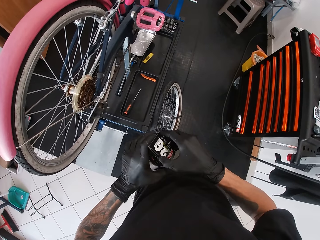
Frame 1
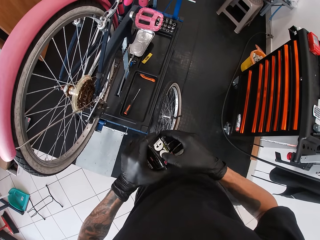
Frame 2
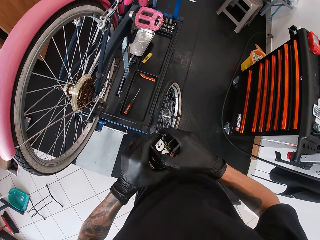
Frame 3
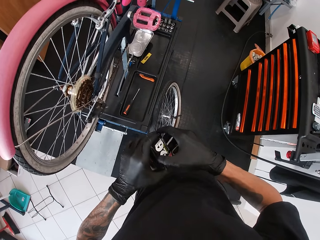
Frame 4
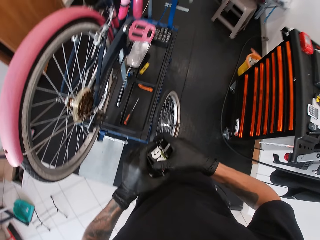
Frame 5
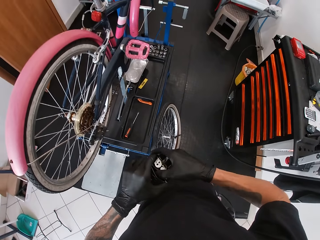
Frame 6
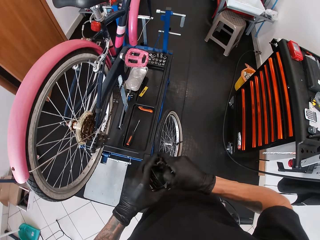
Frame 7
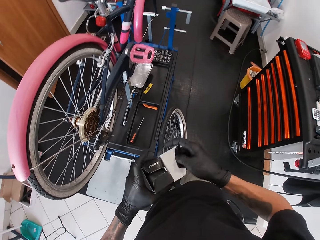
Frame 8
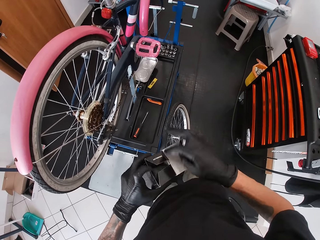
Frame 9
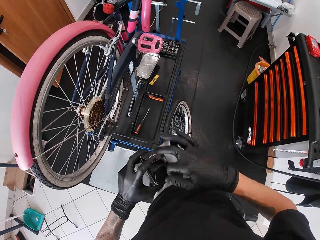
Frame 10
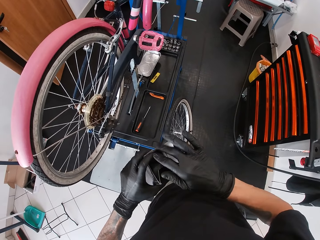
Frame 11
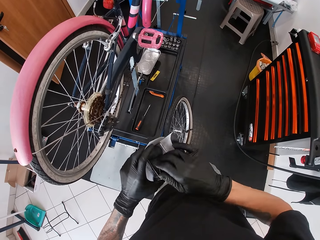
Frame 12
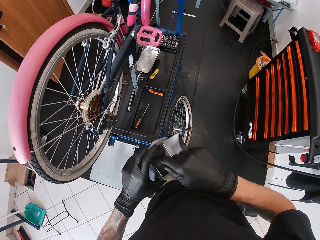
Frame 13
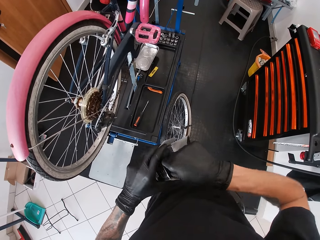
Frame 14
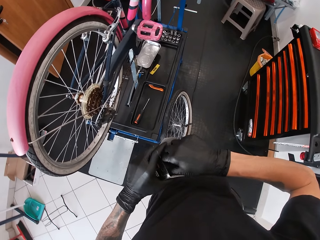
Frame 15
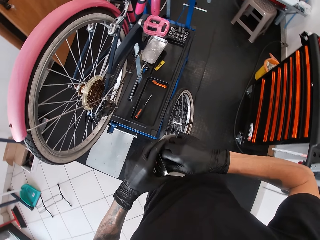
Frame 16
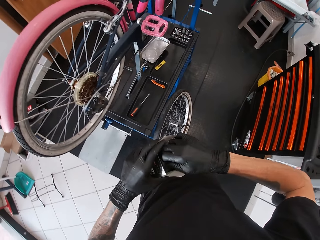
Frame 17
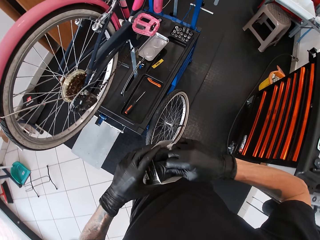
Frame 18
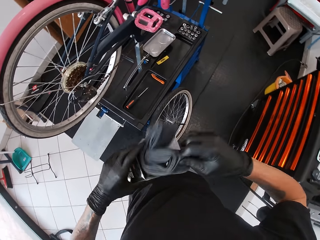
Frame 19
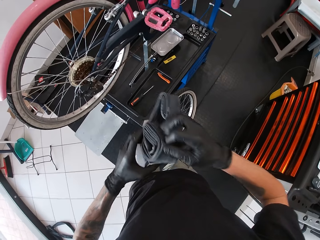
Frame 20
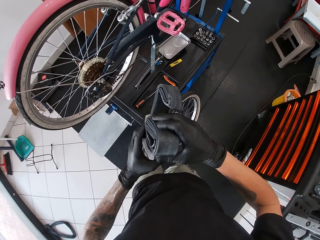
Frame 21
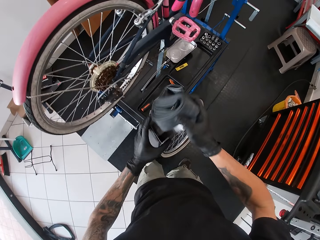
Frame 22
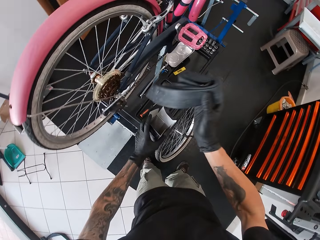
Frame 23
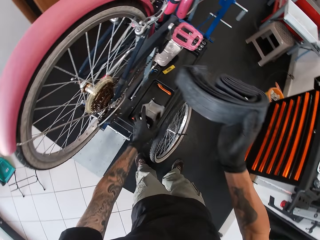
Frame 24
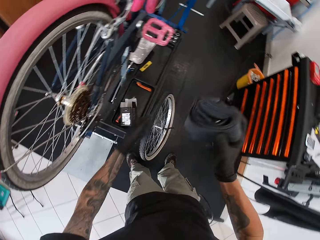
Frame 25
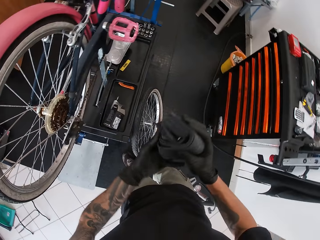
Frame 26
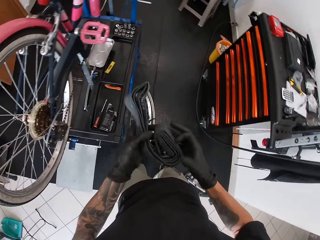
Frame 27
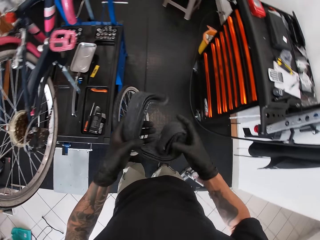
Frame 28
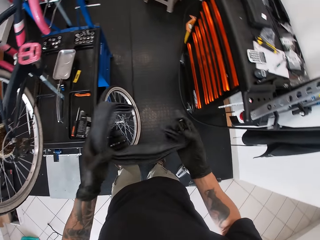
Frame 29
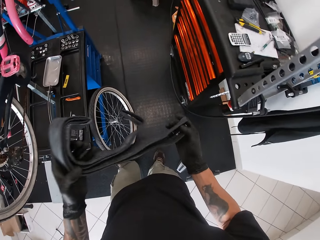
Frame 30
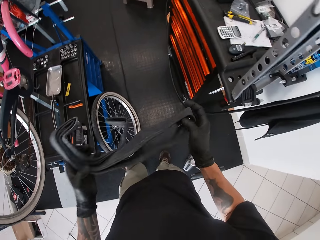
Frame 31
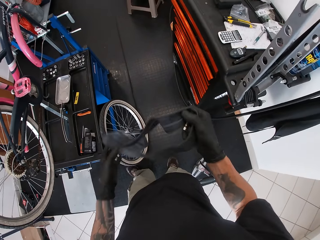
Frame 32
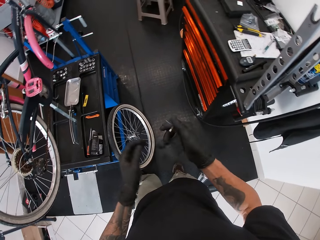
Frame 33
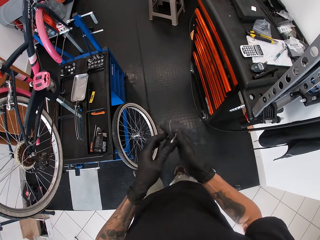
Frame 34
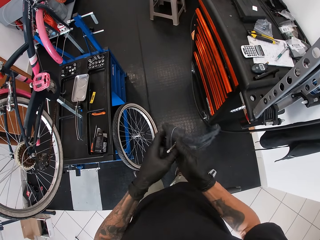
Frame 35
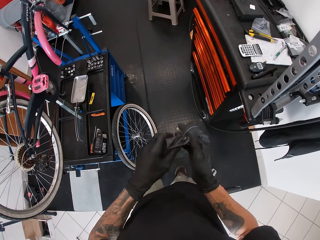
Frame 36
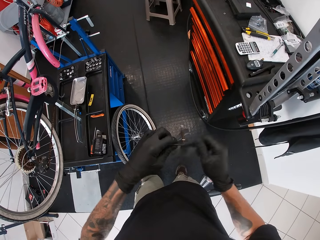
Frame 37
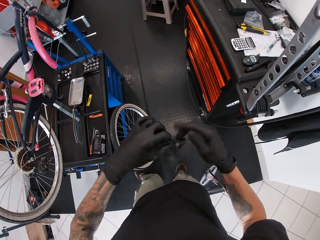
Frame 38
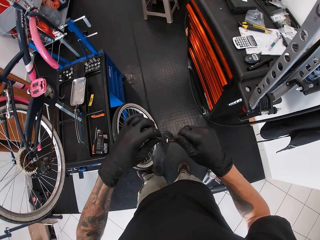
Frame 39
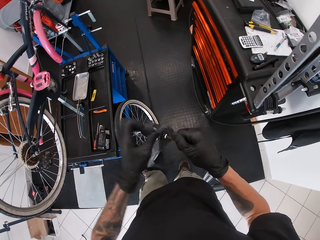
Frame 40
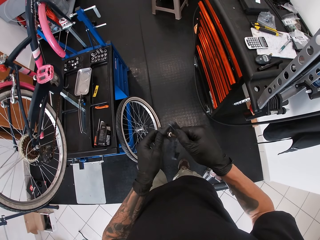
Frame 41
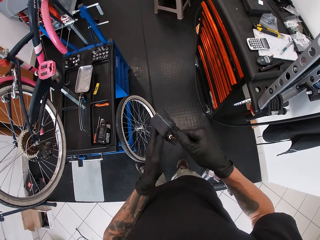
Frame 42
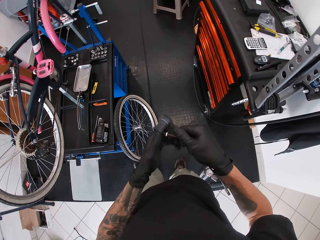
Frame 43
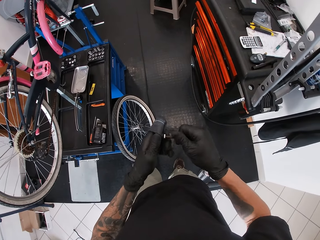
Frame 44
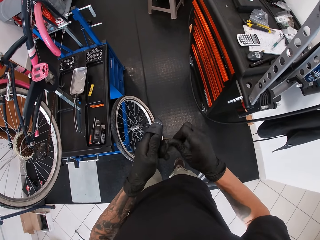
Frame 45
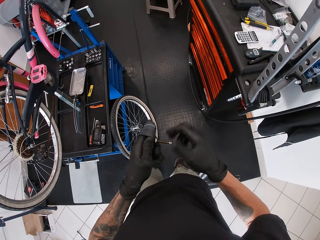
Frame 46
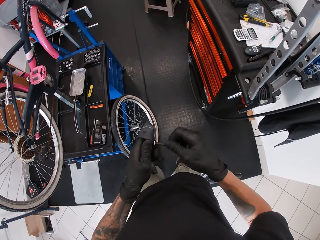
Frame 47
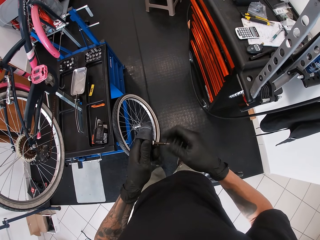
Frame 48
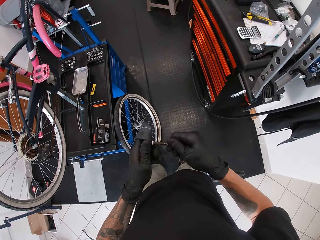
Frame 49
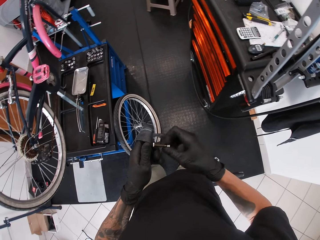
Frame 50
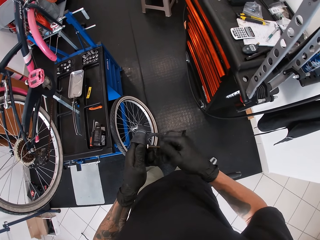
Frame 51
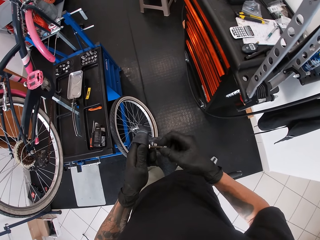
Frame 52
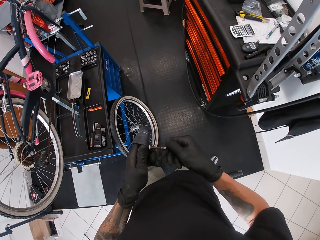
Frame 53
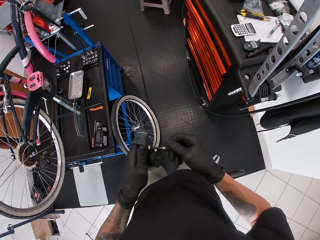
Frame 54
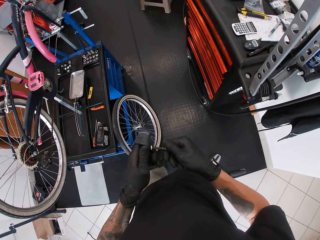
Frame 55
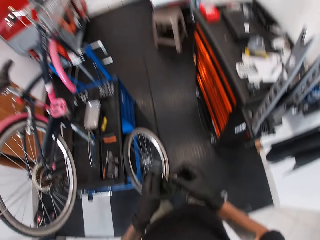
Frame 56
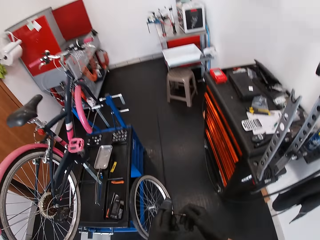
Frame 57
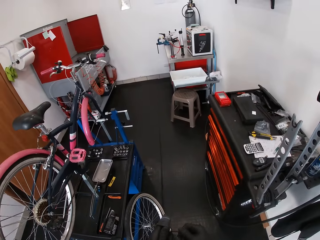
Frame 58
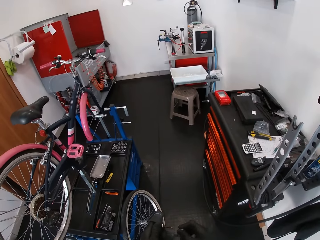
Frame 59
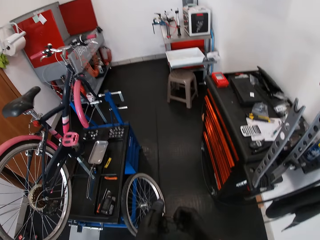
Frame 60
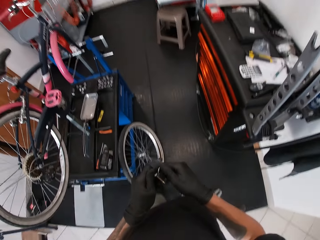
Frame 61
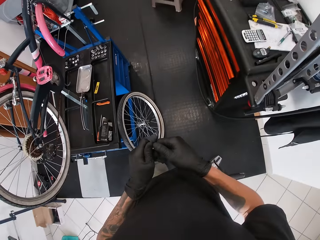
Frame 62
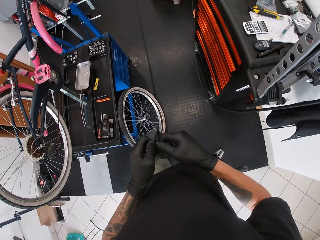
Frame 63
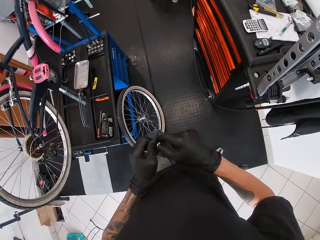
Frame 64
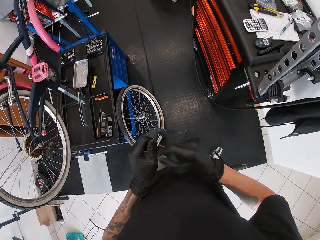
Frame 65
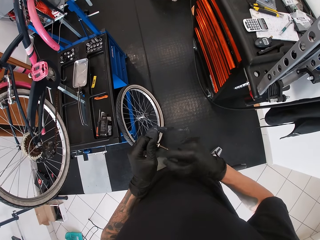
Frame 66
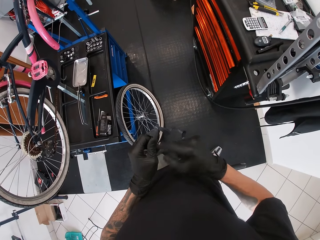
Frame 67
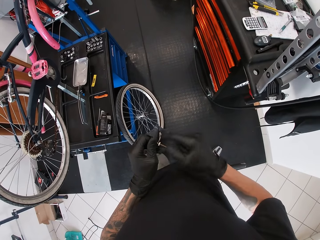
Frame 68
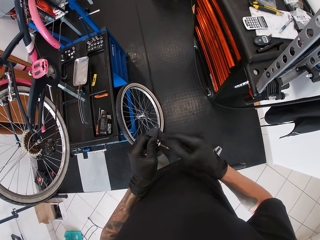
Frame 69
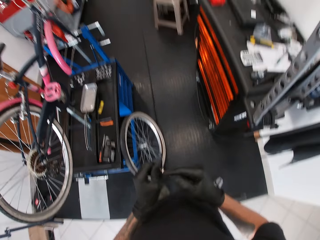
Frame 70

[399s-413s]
The camera wearer opens the pack with his right hand. He brings a bicycle inner tube from the pack with his right hand. He drops the pack on the bicycle service ramp with his left hand. He spreads out the bicycle inner tube with both hands. He holds the bicycle inner tube valve with his right hand. He unscrews the bicycle inner tube valve with his right hand.

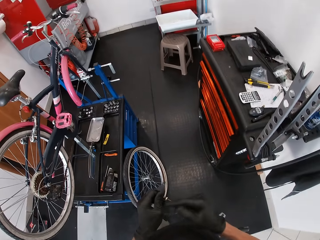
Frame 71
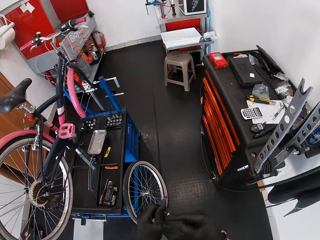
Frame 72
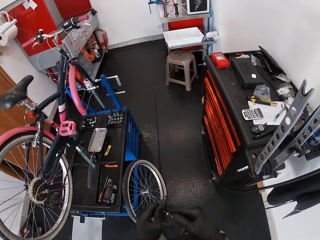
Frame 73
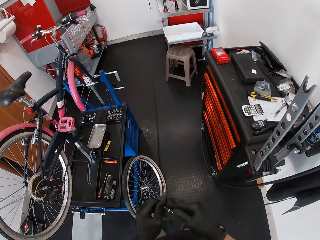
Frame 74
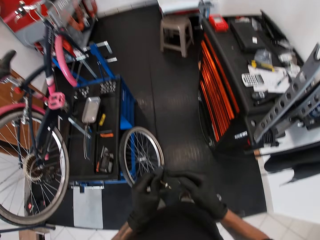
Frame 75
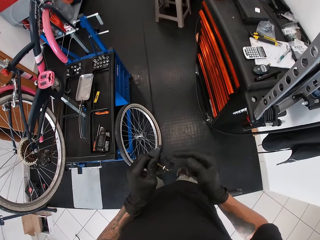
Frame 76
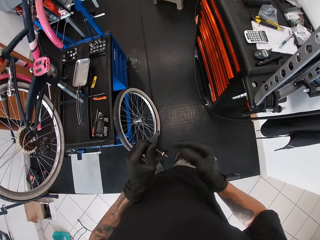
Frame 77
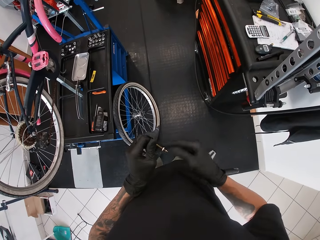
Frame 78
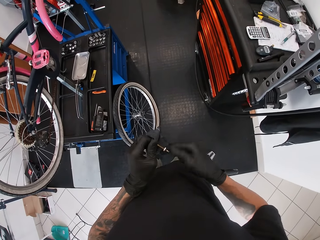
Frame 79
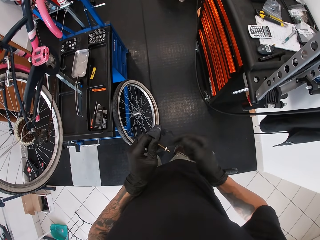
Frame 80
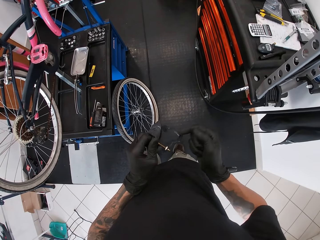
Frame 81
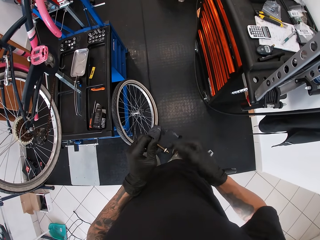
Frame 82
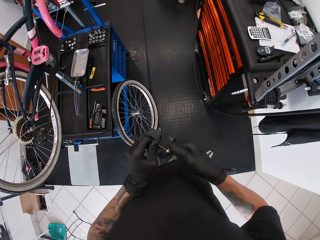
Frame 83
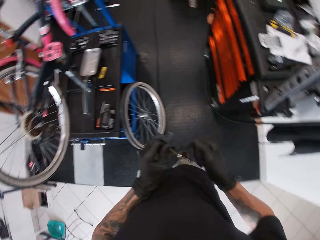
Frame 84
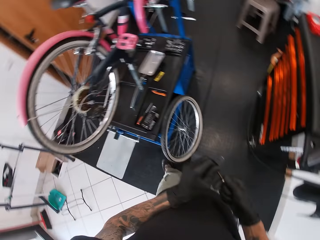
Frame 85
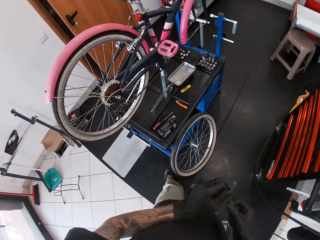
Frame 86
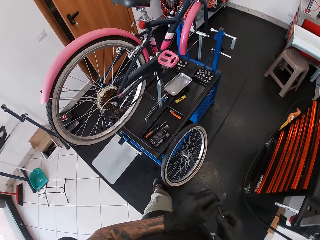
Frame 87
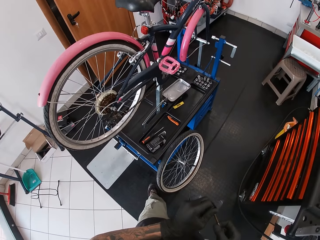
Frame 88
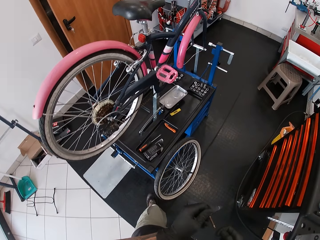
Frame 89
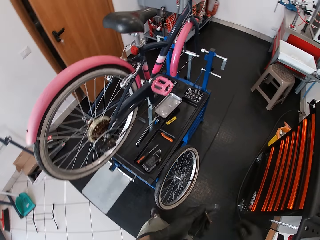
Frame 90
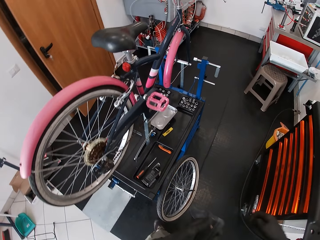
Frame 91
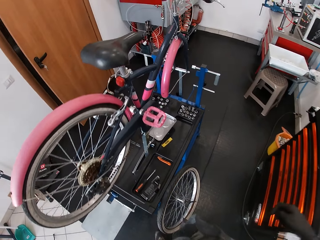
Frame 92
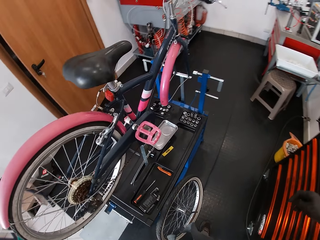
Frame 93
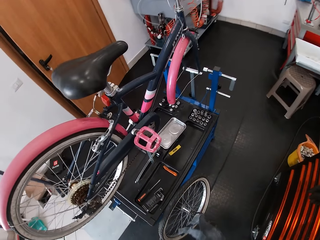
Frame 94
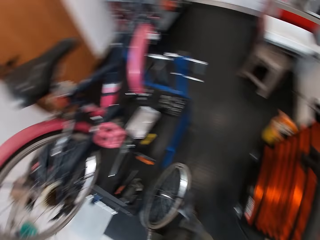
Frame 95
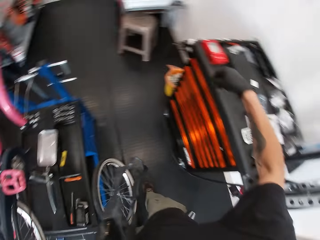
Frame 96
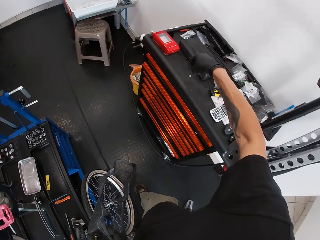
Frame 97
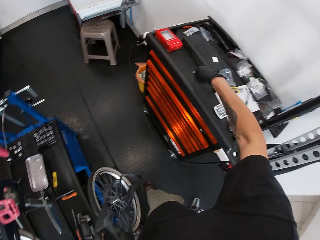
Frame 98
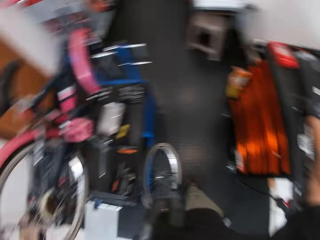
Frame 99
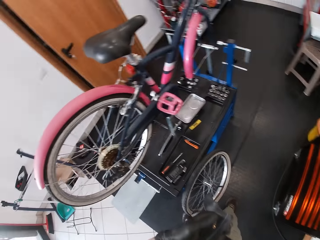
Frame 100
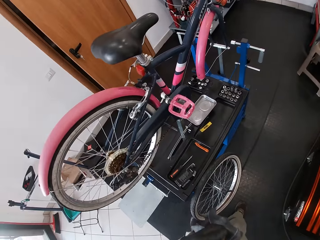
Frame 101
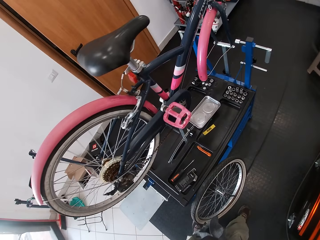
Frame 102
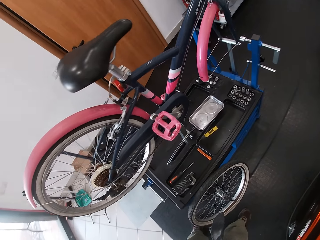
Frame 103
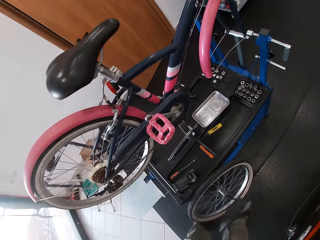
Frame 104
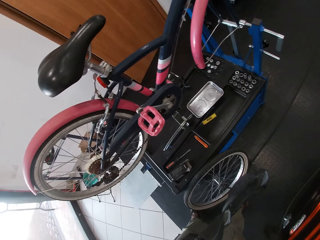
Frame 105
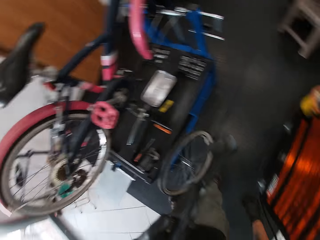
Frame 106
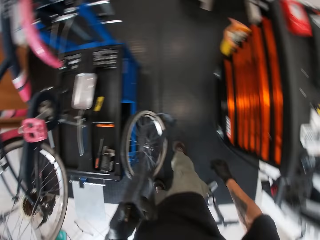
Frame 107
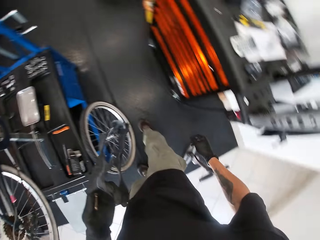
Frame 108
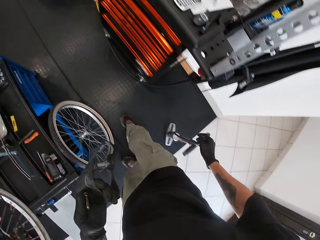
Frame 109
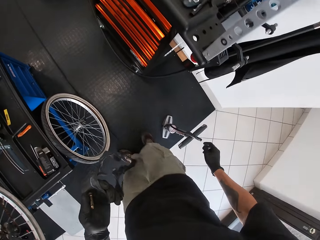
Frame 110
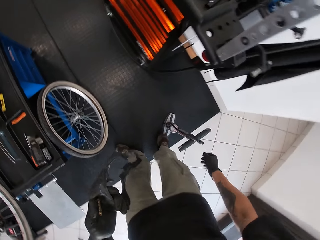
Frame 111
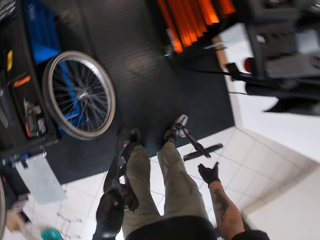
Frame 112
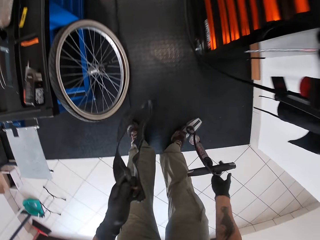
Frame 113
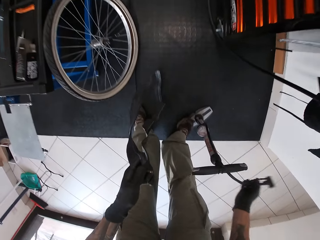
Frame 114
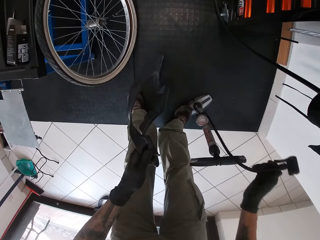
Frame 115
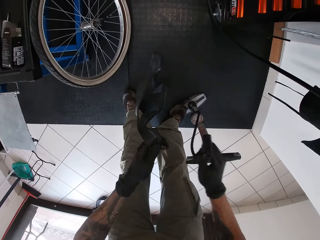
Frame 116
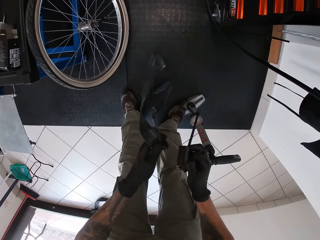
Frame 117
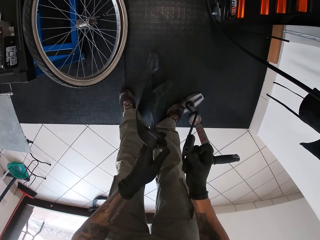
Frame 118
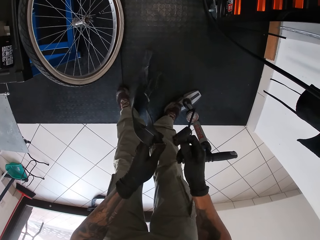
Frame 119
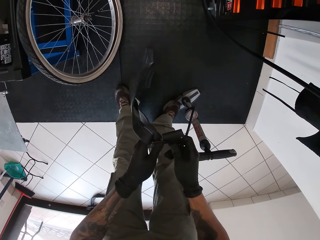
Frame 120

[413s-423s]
The camera wearer drops the screws of the bicycle inner tube valve on the drawer with his right hand. He picks up a bicycle pump from the floor with his right hand.
